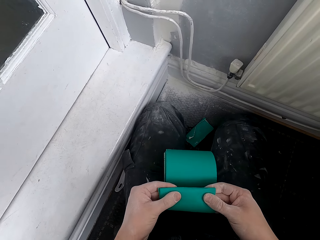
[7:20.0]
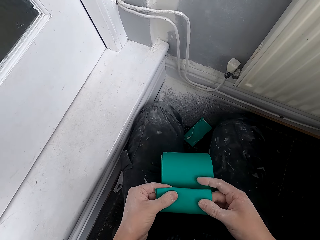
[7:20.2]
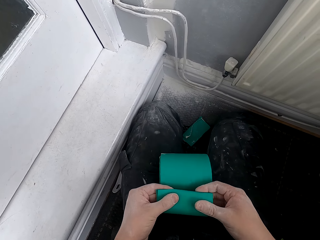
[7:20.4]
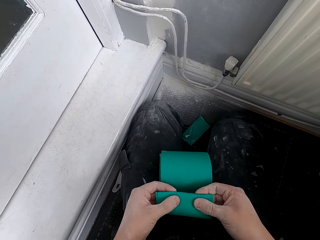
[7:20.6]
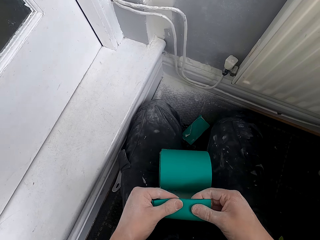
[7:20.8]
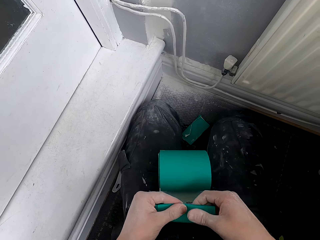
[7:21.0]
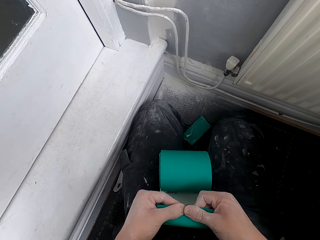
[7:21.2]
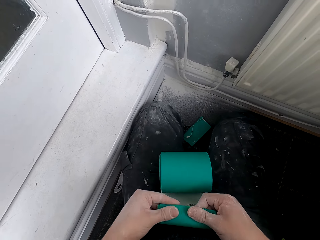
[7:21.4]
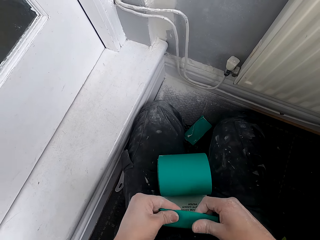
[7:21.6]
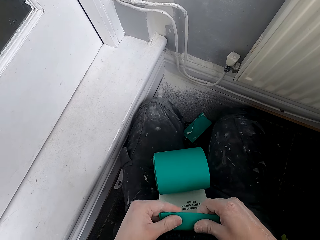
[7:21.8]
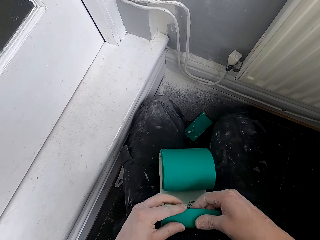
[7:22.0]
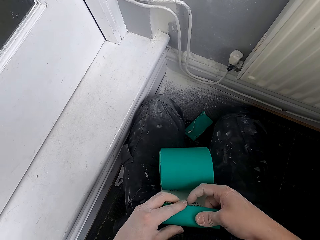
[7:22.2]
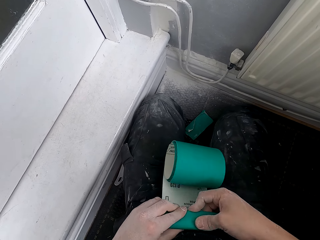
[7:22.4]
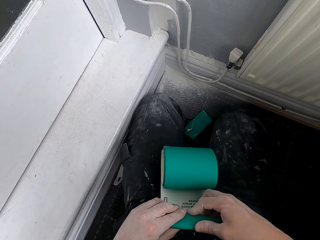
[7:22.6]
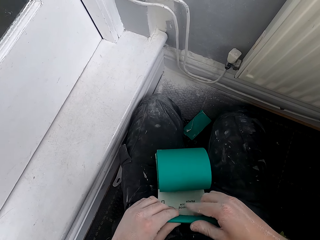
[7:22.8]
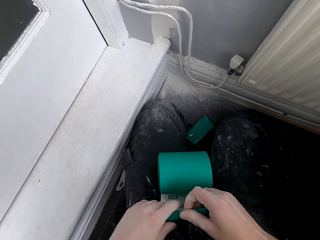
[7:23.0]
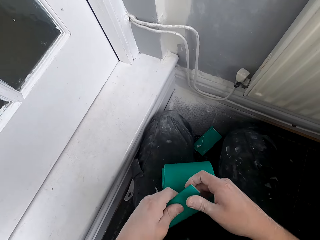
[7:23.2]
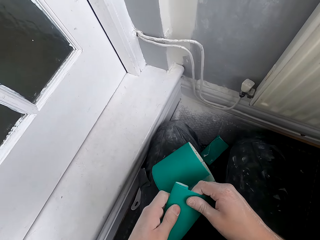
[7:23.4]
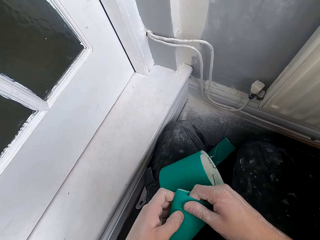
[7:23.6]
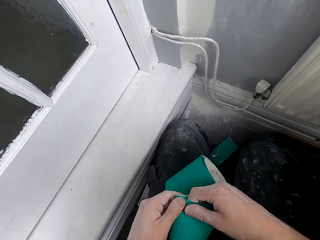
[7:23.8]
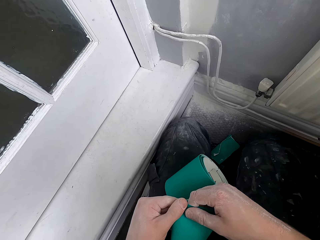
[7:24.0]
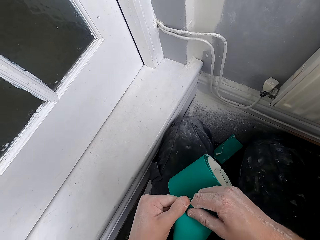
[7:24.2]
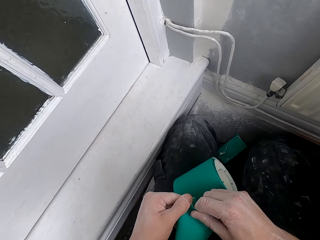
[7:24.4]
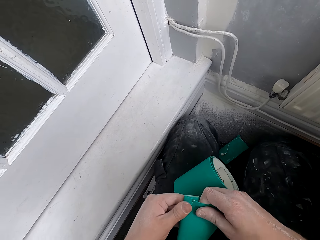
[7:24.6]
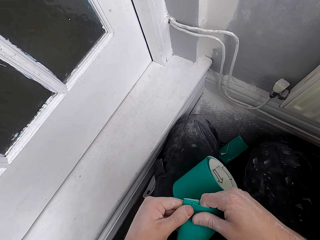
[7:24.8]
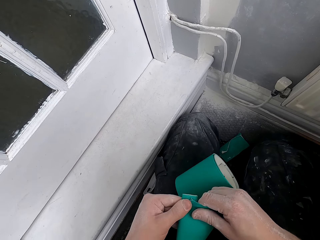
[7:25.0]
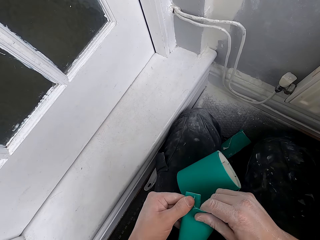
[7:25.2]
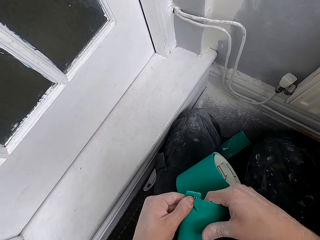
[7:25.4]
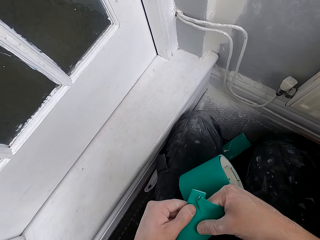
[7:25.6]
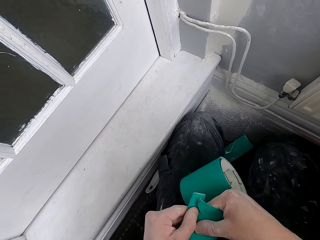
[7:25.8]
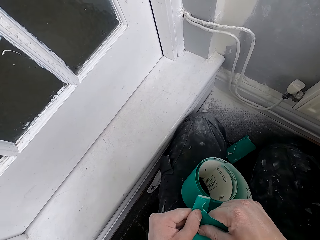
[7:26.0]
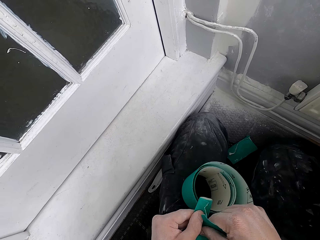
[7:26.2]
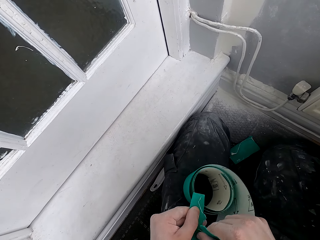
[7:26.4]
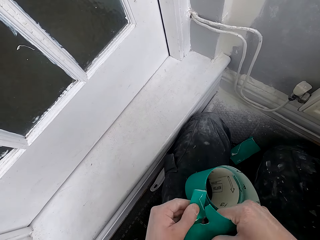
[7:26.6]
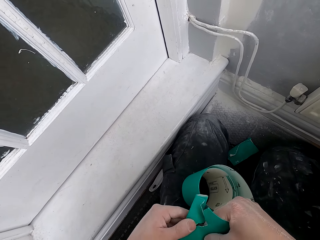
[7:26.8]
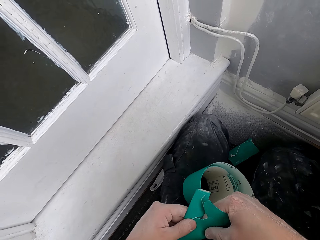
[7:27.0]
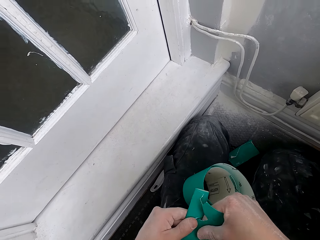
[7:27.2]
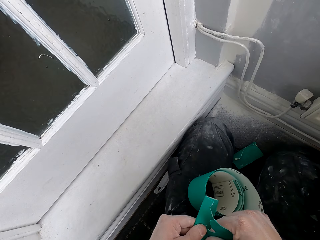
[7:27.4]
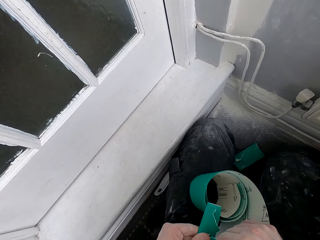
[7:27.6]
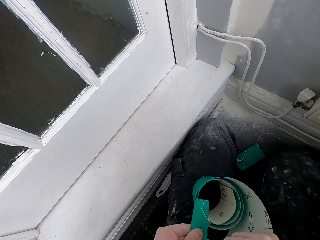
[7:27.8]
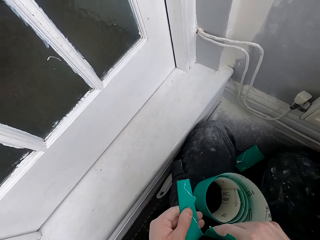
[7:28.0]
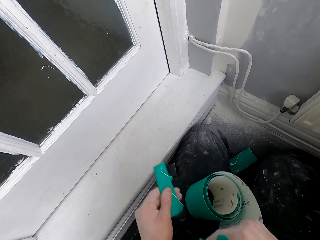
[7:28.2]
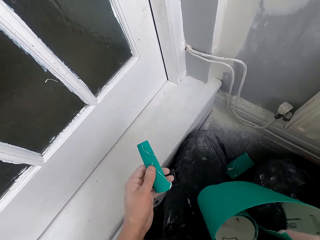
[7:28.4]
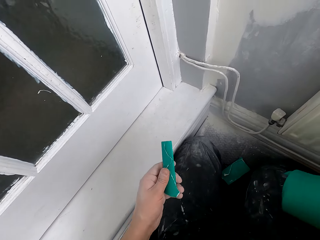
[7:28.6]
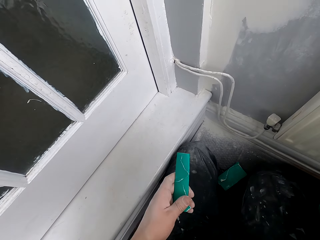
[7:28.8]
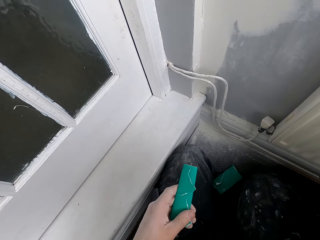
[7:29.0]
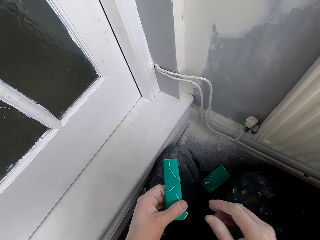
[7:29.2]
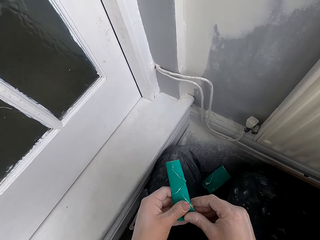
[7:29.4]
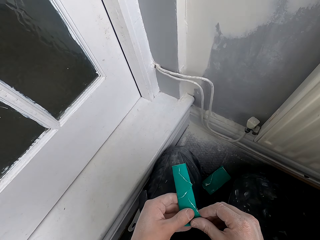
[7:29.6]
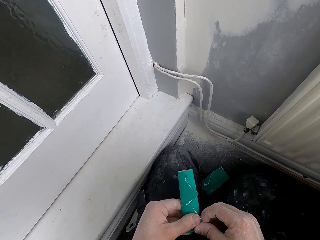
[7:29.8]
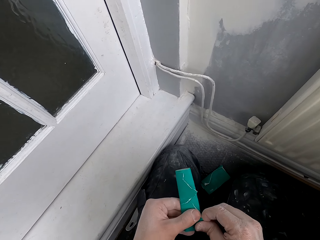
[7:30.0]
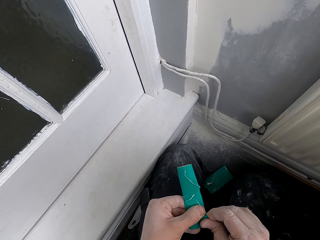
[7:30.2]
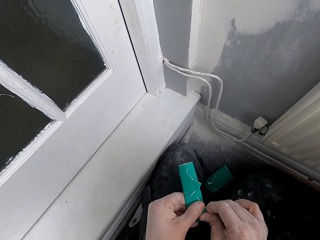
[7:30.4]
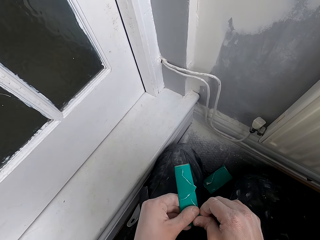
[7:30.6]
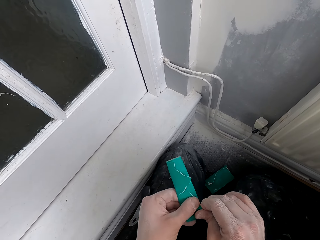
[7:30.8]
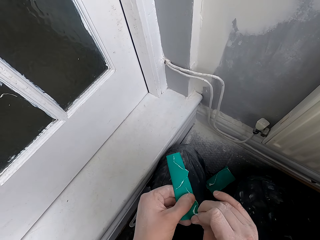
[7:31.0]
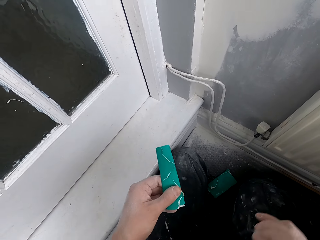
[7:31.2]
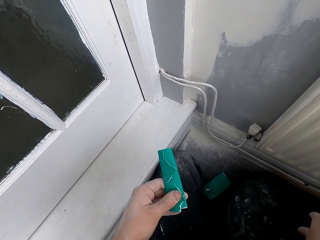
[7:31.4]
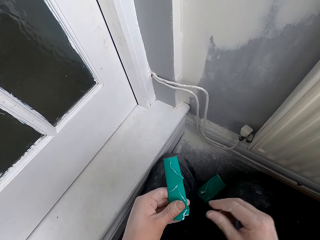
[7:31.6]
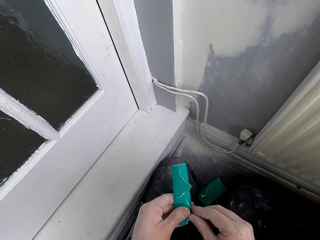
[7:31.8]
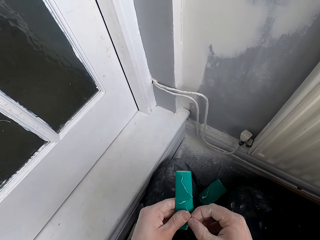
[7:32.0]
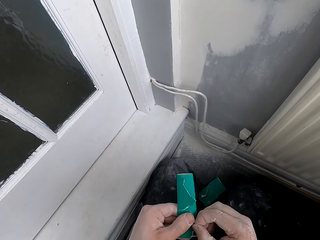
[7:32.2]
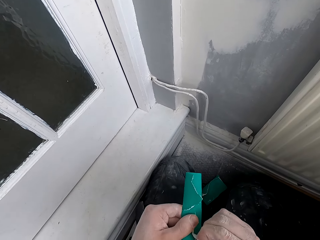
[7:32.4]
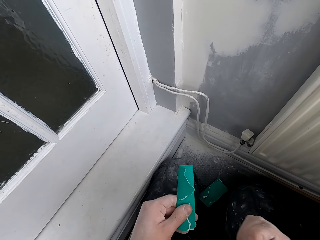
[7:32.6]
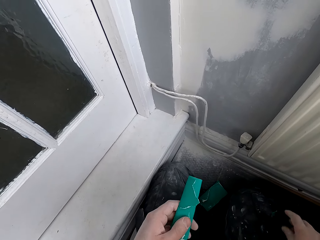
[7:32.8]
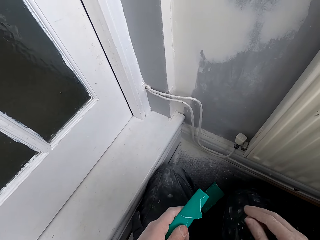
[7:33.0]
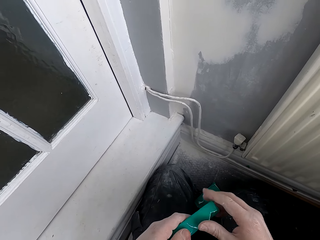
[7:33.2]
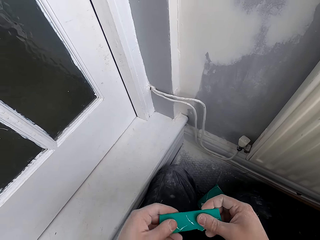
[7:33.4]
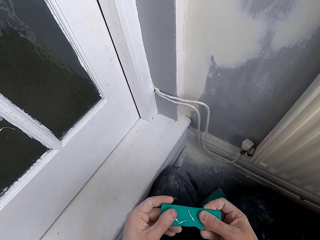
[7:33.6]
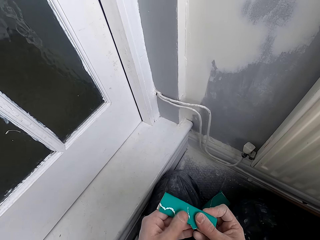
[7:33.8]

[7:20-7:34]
The camera wearer cuts the sandpaper or scrubber. They throw the scrubber. They cut the scrubber.

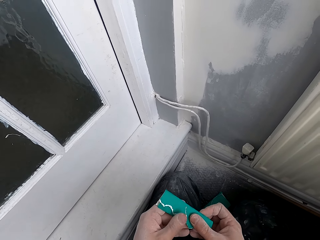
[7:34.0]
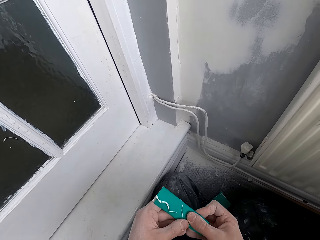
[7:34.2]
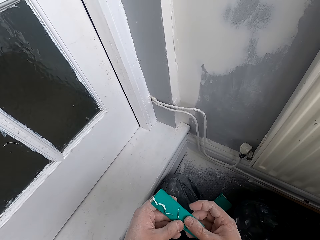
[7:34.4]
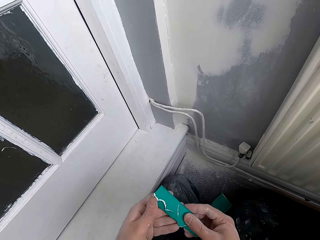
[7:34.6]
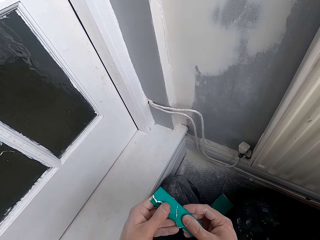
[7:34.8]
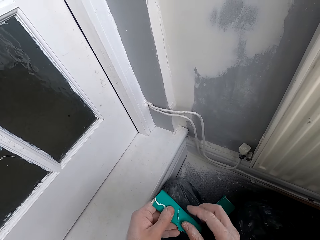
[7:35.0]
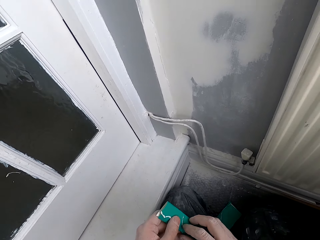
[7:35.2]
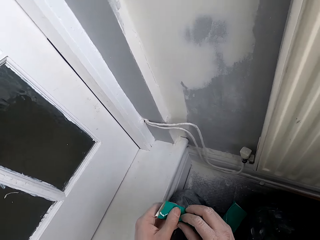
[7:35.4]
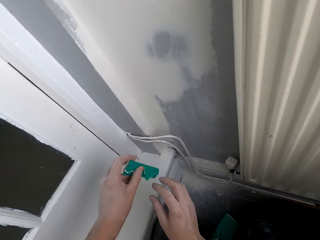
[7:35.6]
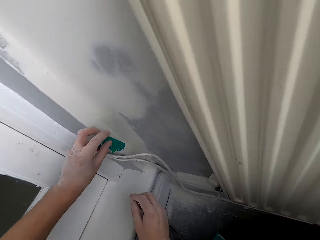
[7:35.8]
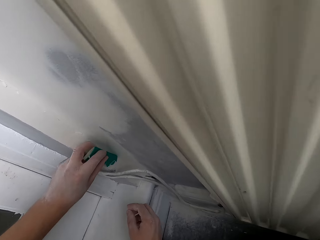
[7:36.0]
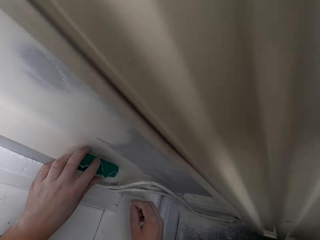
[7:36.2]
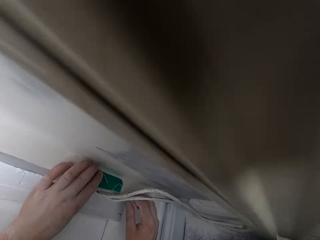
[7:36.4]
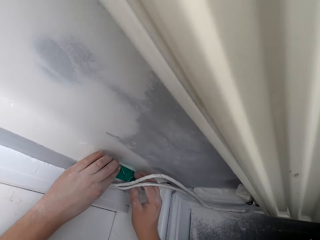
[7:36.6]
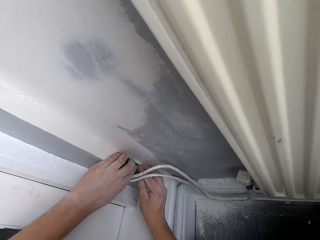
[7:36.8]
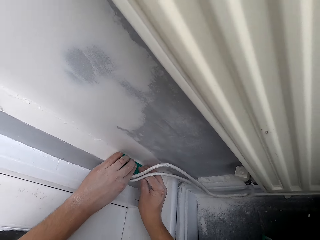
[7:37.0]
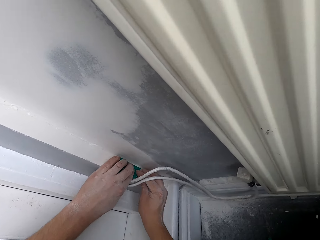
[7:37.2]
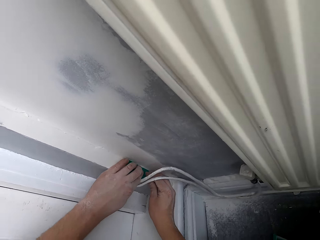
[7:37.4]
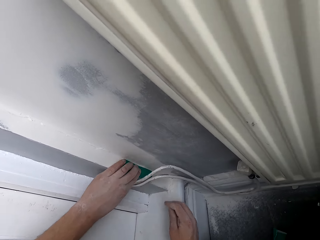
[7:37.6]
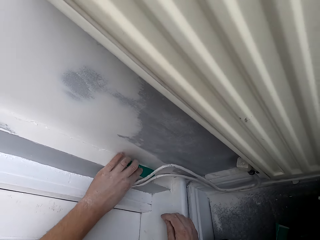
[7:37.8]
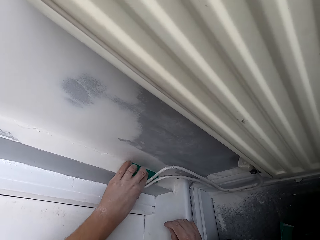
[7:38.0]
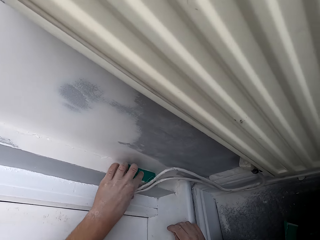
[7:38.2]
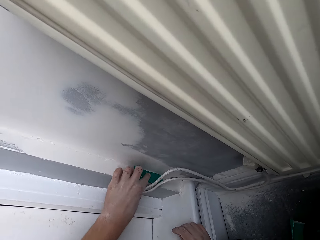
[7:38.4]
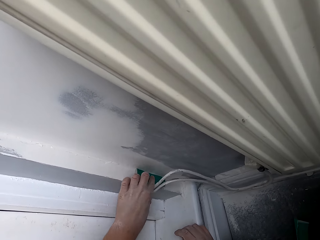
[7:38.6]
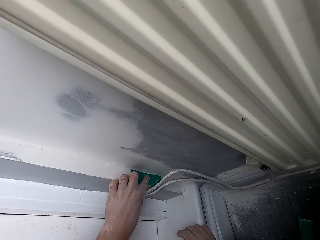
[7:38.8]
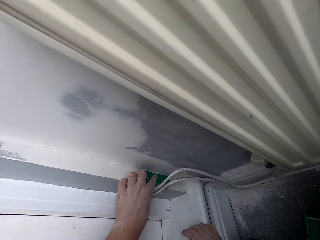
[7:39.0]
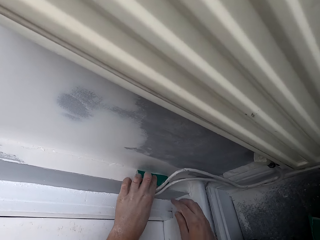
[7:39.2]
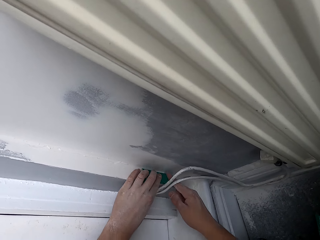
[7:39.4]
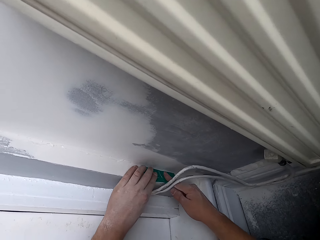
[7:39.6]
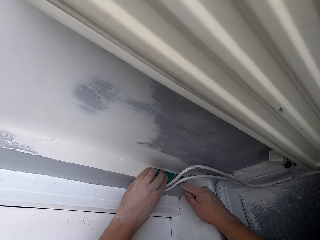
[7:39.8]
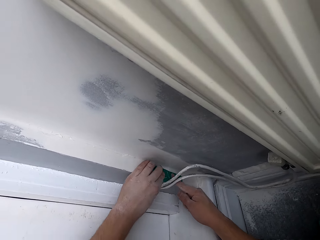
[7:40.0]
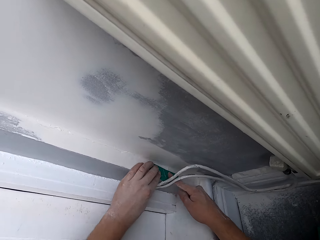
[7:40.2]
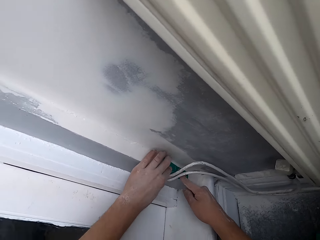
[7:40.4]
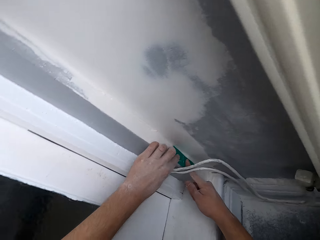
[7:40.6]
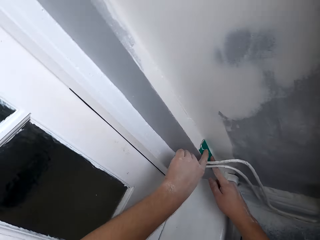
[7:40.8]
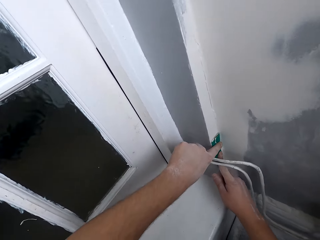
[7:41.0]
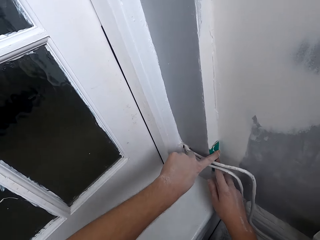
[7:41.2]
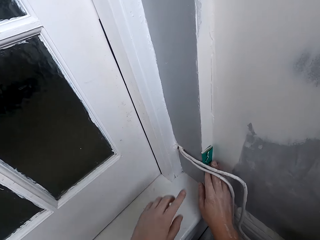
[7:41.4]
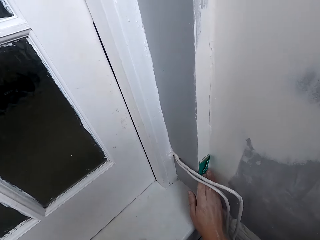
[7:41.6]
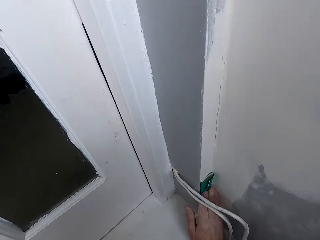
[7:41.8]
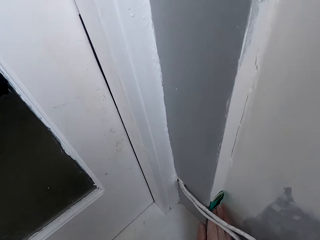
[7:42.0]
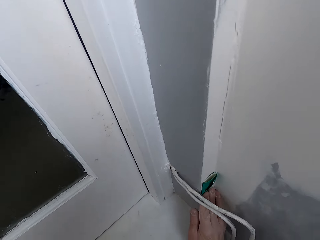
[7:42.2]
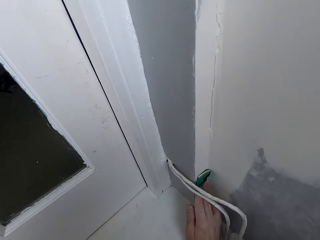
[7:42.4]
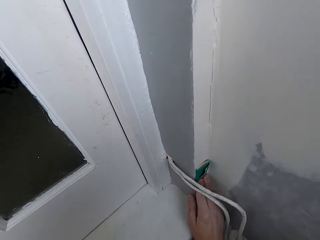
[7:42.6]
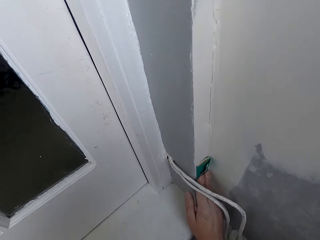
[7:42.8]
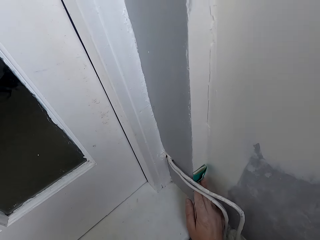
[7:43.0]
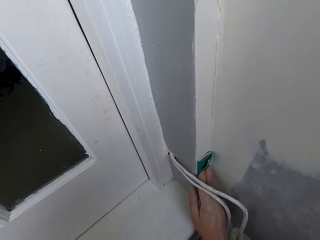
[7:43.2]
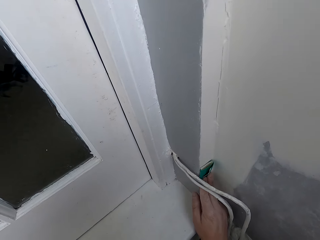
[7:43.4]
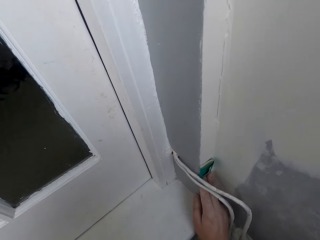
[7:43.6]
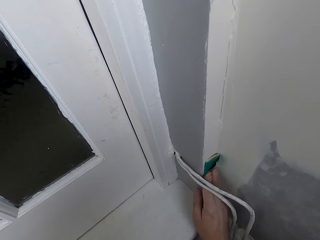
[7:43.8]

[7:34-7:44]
The camera wearer sands the wall with sandpaper.
